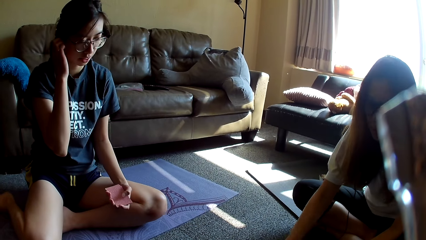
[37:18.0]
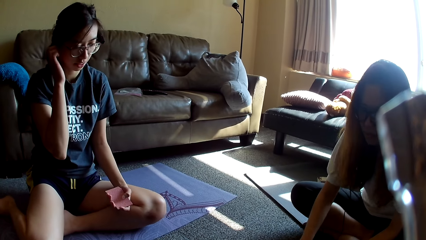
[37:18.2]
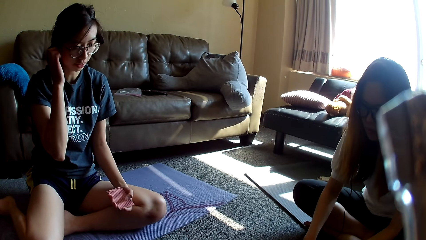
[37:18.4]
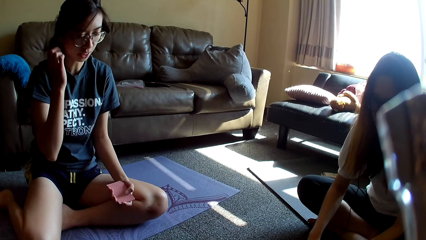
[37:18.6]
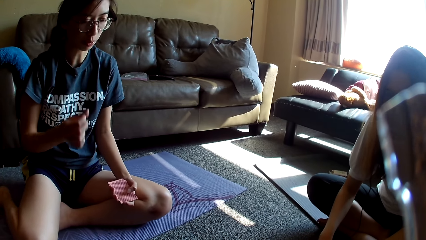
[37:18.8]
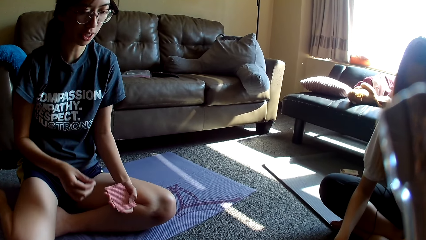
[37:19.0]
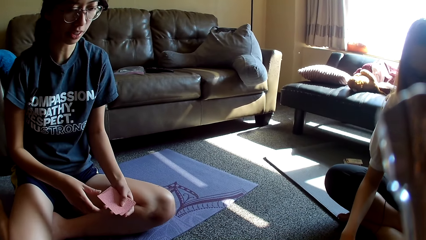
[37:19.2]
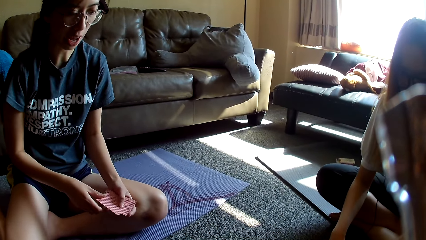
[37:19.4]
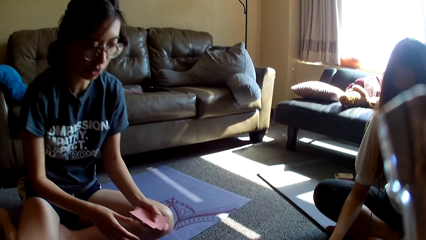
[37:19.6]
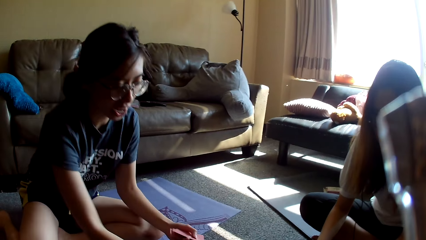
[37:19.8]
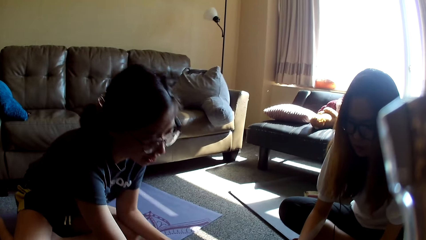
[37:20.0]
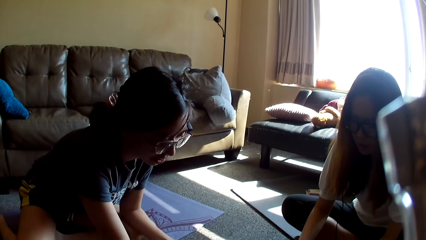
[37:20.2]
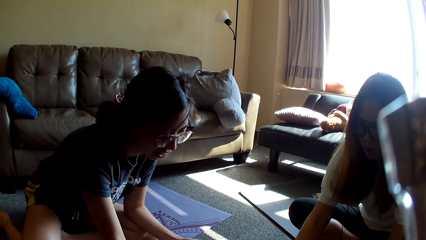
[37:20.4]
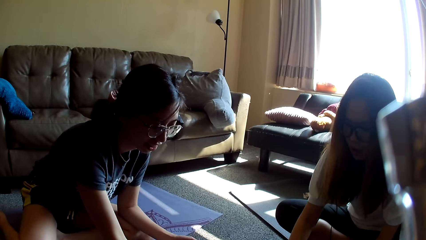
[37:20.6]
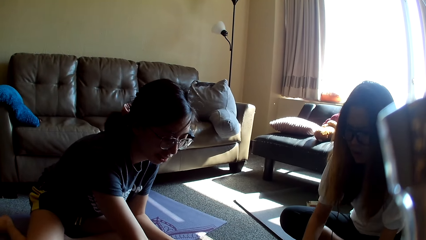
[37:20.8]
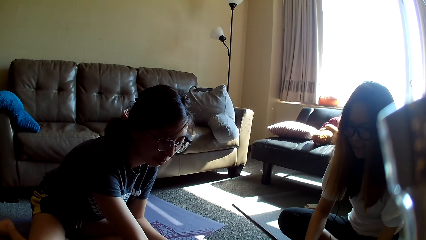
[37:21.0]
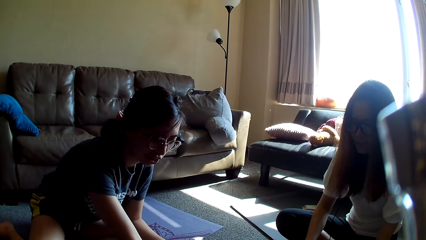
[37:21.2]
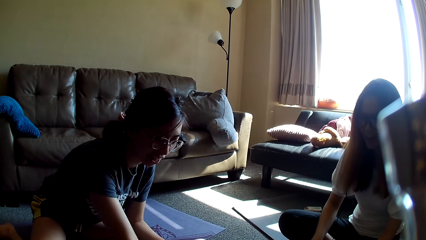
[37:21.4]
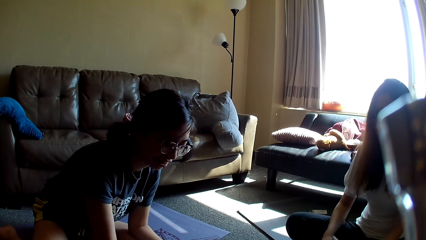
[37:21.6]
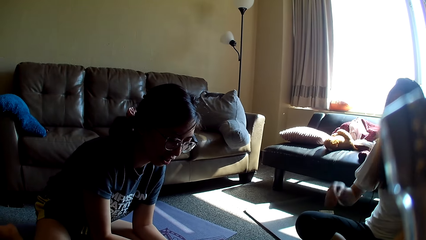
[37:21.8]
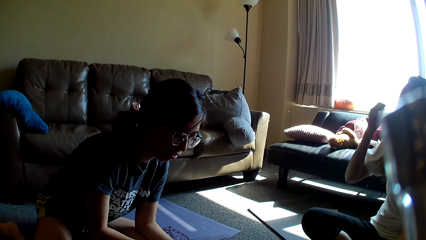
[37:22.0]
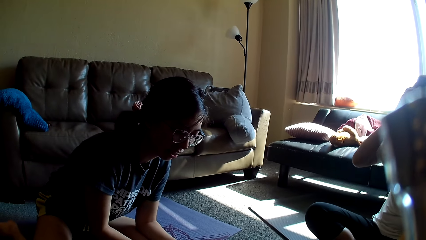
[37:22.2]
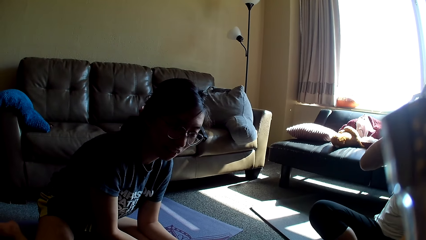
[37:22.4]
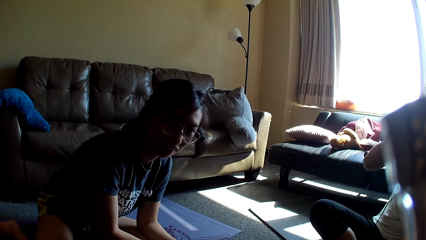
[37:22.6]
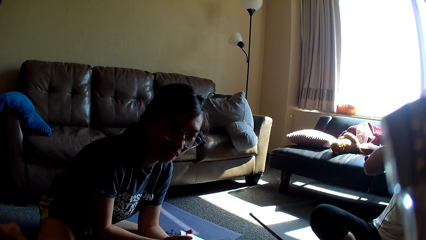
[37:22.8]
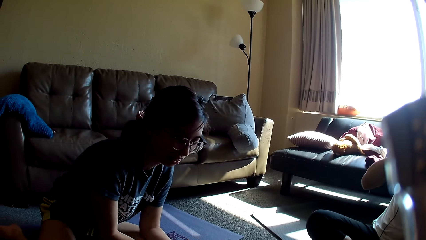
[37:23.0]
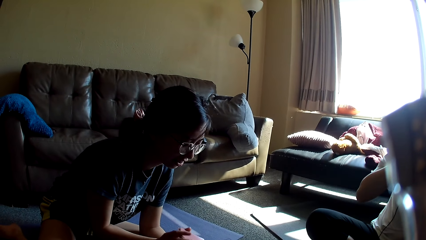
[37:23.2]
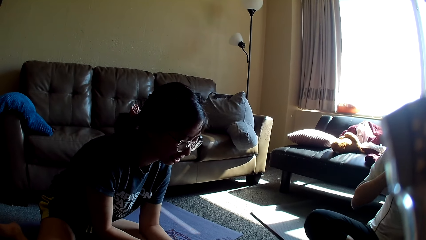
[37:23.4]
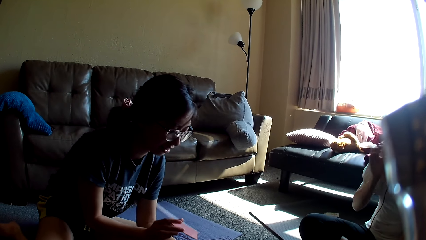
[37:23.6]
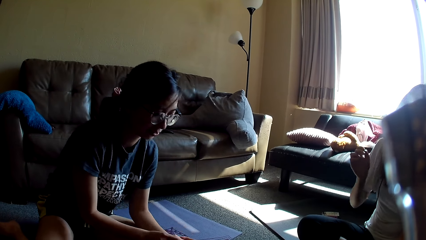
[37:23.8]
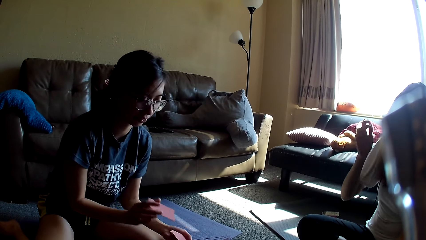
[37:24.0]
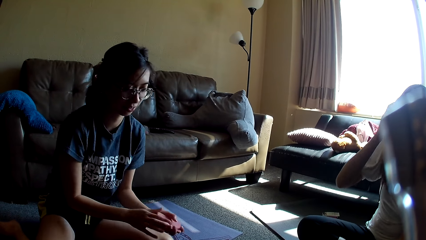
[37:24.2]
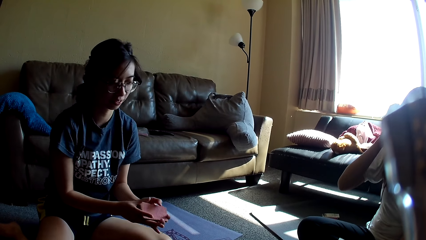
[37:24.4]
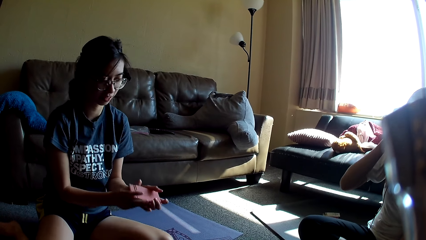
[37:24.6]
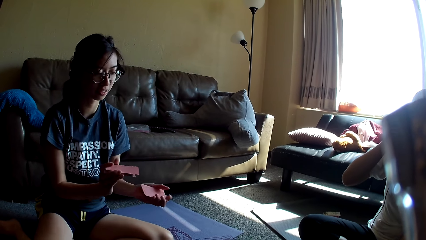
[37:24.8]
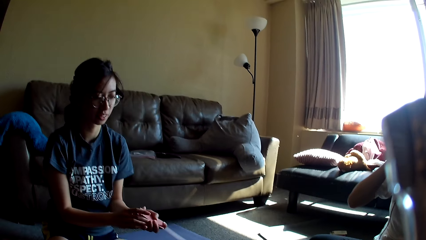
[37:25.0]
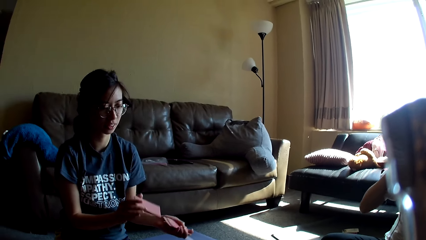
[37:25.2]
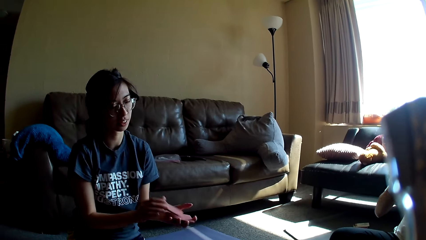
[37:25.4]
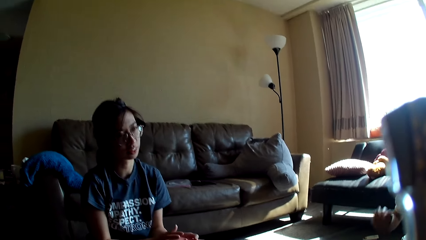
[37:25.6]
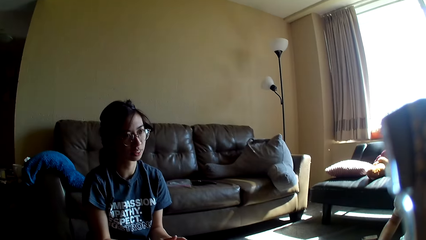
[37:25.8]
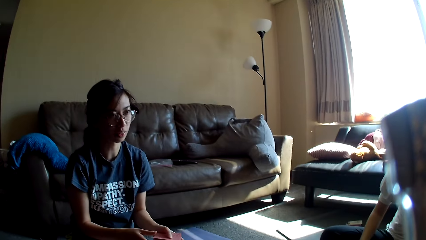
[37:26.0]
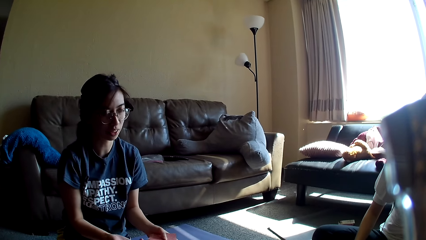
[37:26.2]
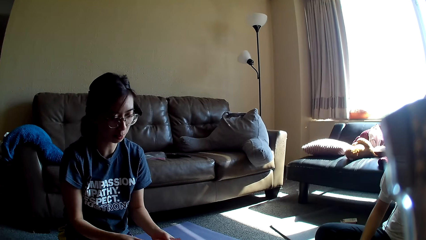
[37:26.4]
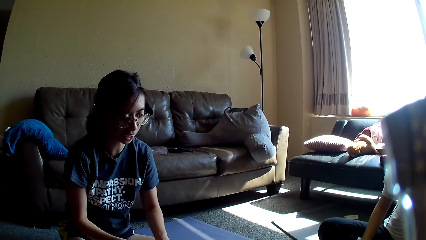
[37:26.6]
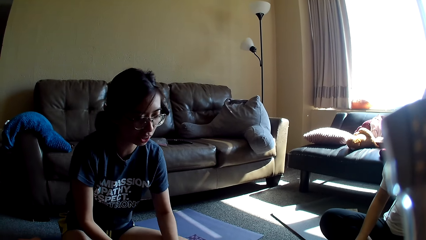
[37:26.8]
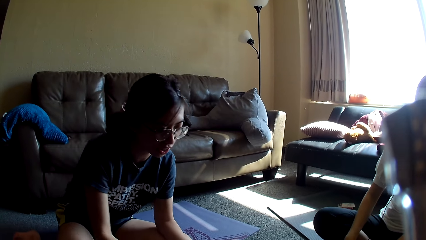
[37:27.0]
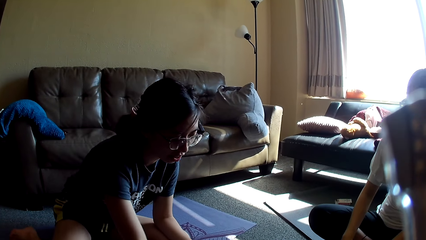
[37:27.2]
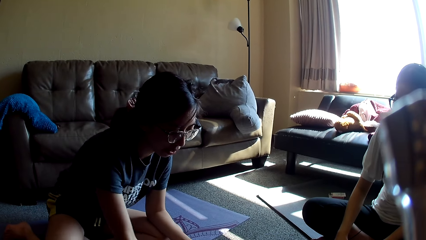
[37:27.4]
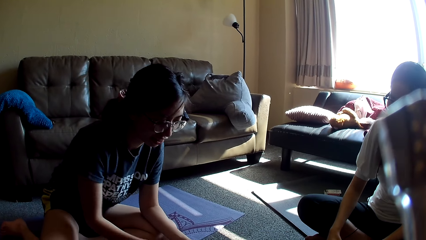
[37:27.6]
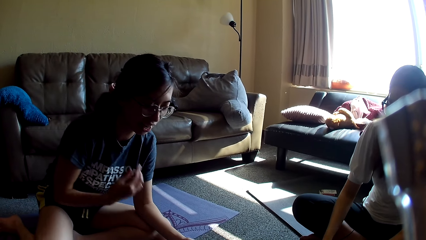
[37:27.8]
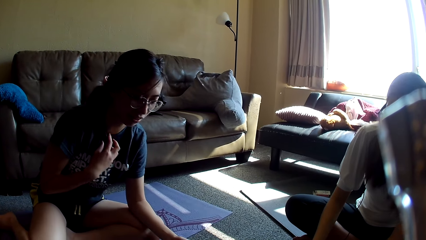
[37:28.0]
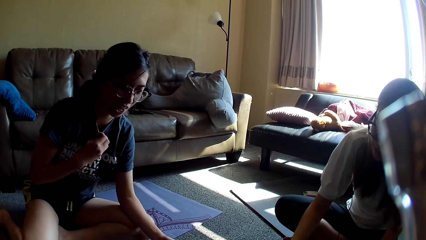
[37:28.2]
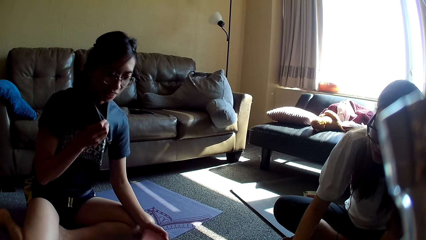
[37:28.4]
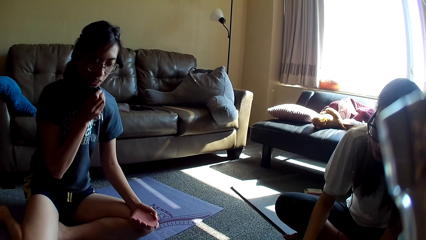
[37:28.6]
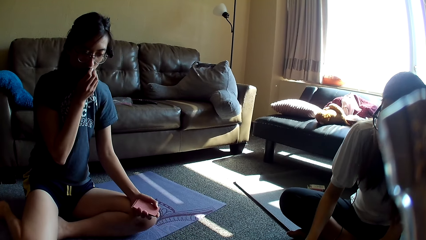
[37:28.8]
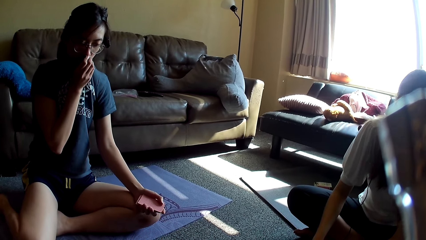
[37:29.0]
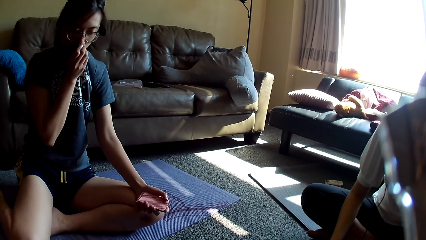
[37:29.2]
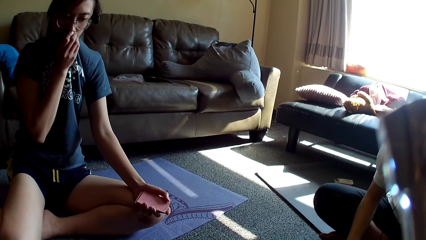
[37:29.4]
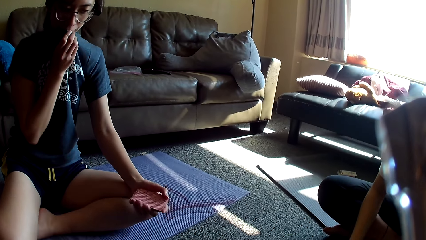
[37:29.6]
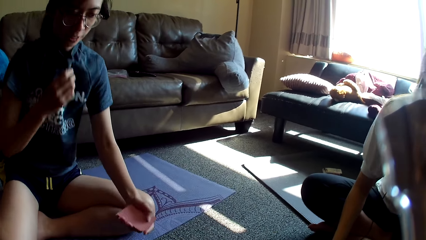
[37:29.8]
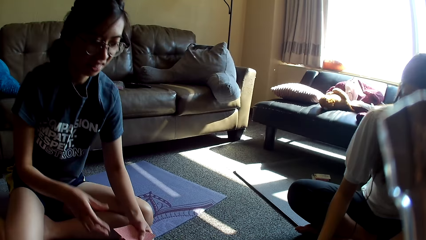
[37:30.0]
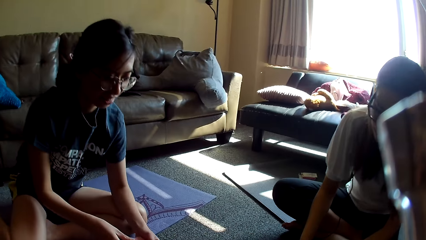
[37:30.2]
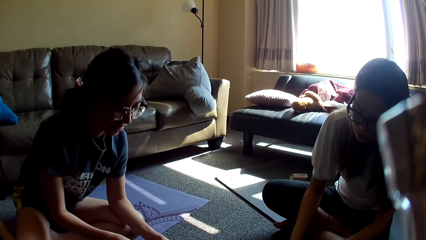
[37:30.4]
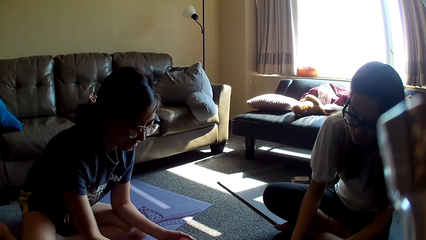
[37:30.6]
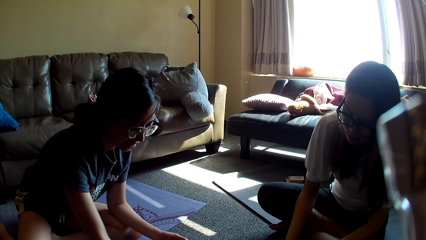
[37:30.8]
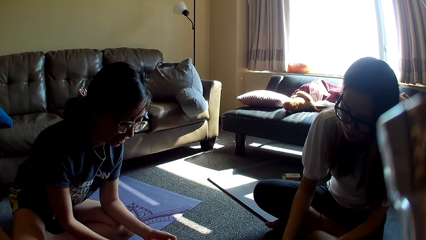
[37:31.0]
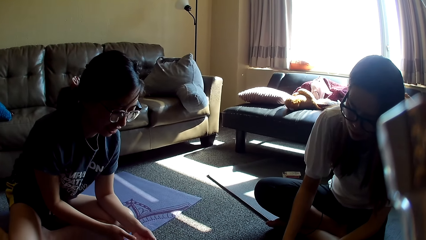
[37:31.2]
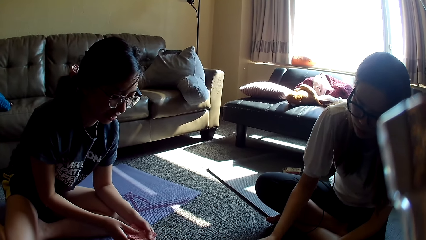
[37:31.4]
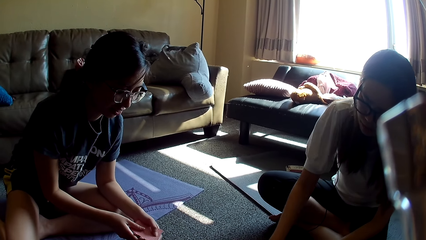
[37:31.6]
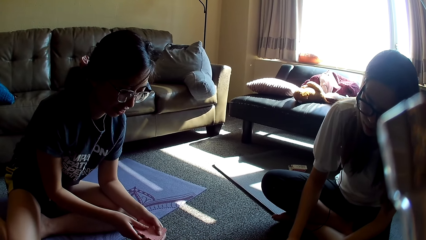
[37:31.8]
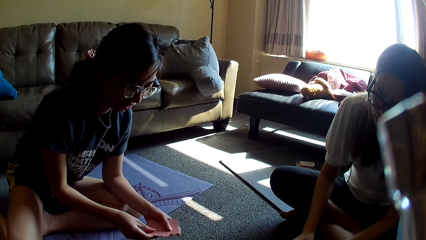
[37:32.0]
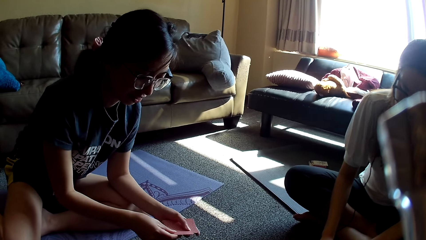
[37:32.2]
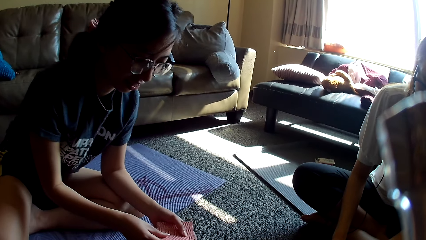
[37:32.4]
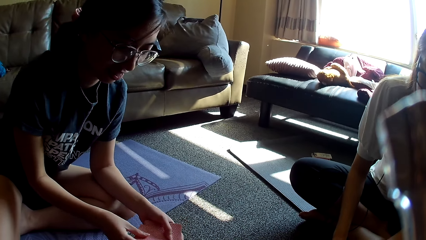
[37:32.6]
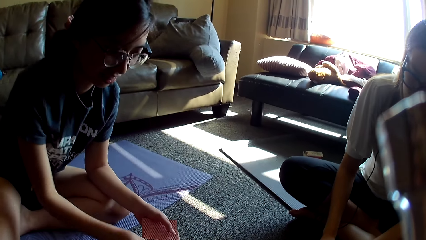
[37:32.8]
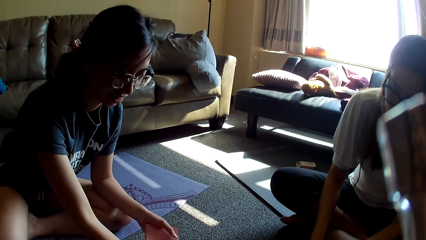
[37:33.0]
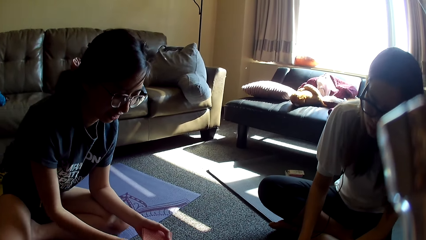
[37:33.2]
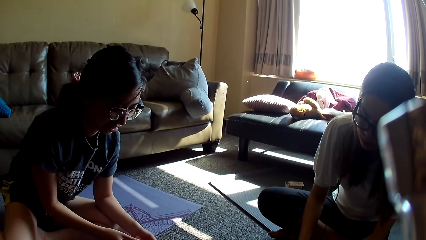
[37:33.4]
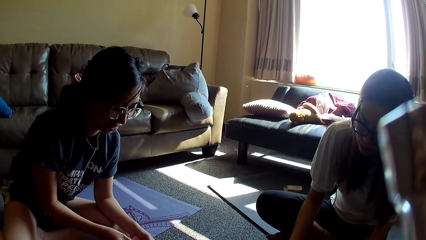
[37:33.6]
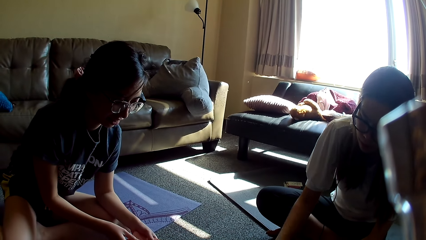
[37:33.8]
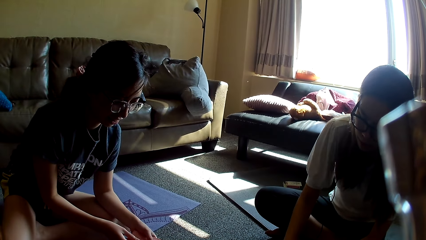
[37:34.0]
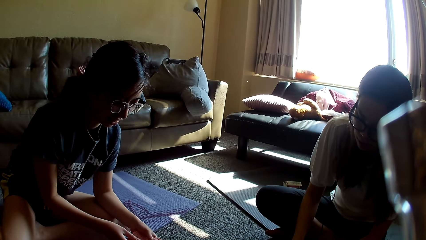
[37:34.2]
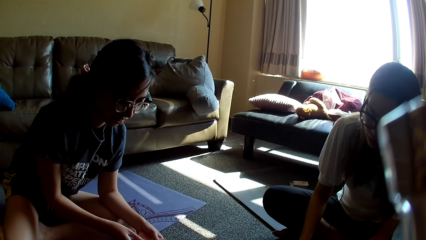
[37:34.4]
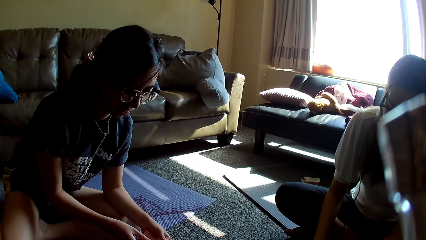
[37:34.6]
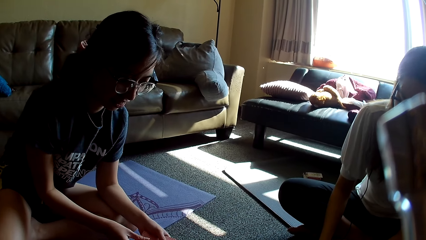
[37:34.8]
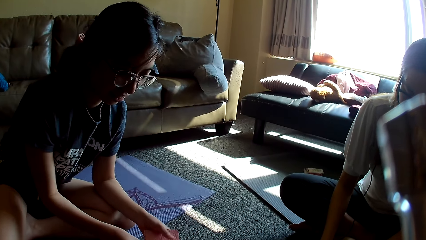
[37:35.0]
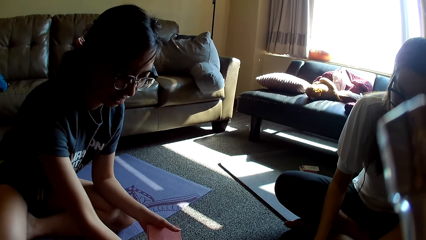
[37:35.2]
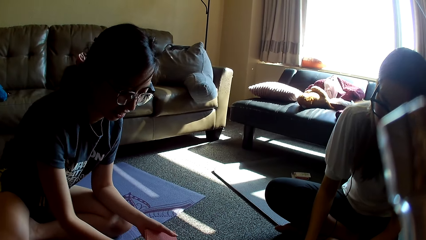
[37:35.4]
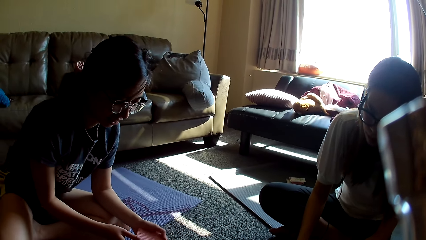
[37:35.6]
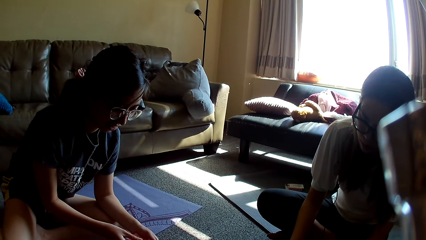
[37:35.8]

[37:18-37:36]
A lady touches her ear. Another lady drops a card game. The first lady moves a card and moves a hand. The first lady places a card on the floor. The other lady moves a hand and touches the hair. The first lady mixes cards. The other lady touches her hair and lowers a hand. The first lady places a card on the floor and holds her top. The other lady drops the card game. The first lady moves the top to the mouth. The first lady covers the mouth with a t-shirt. The first lady removes a hand from her top. The first lady places a card on the floor and holds the card game. The other lady places a card on the floor. The first lady places a card on the floor. The other lady moves a hand and places a card on the floor. The first lady drops the card game.
